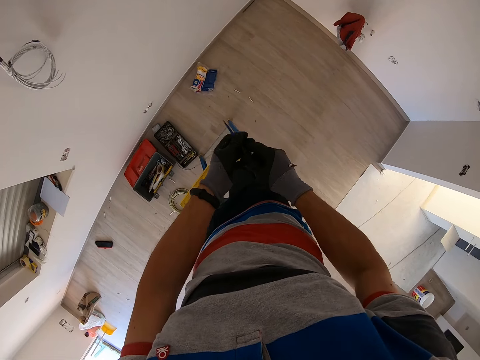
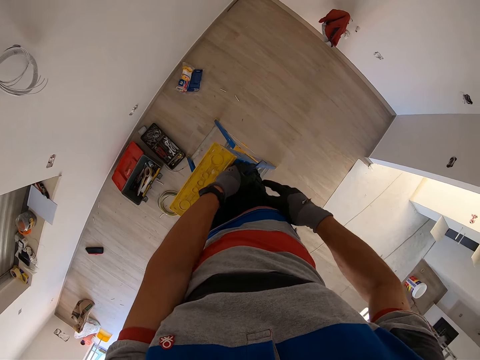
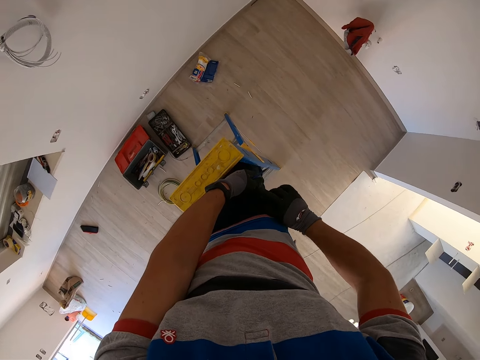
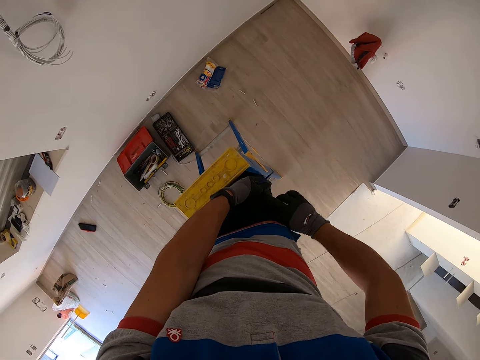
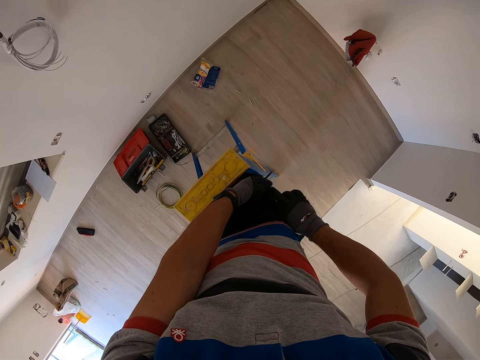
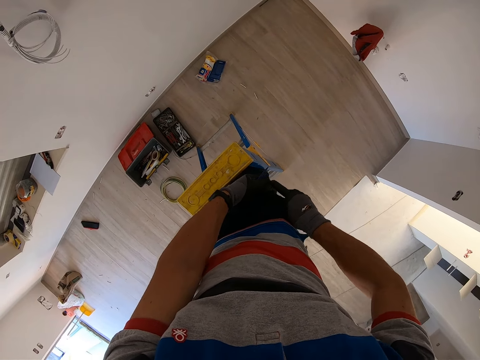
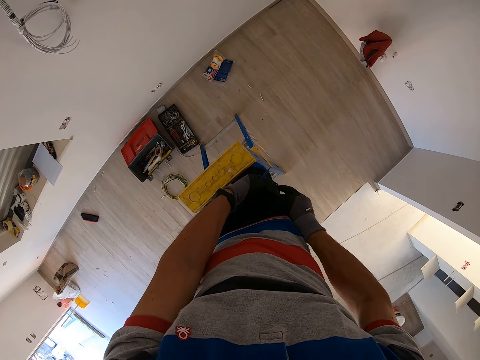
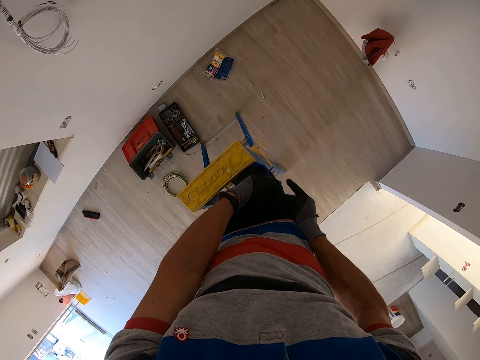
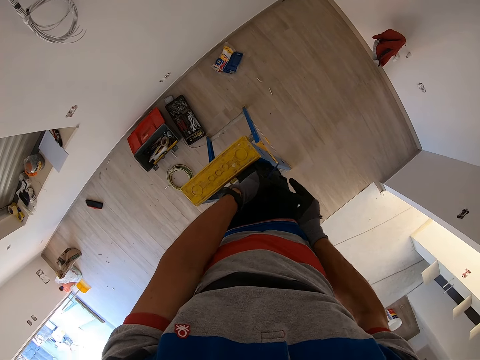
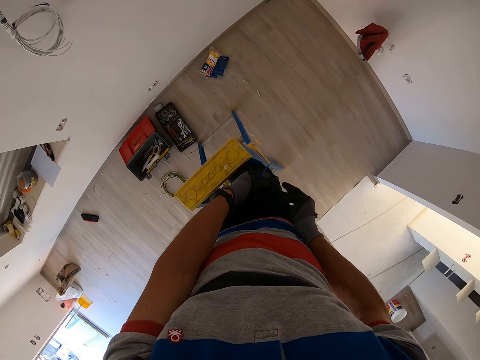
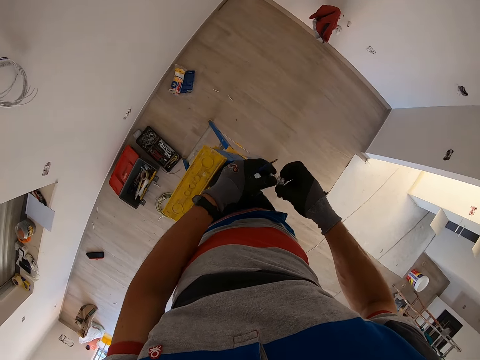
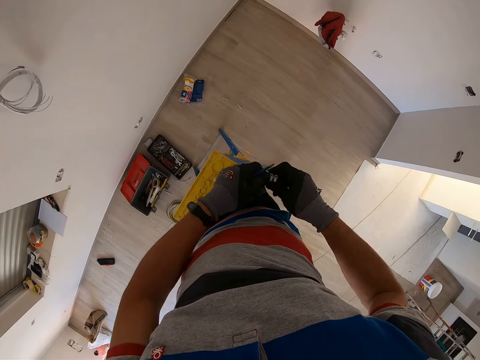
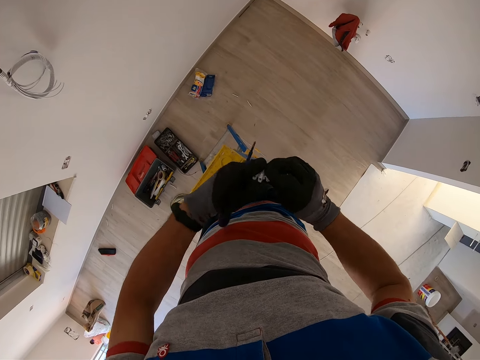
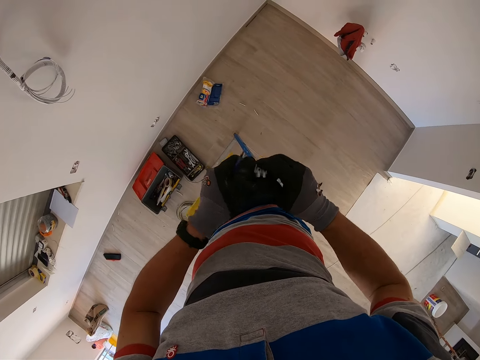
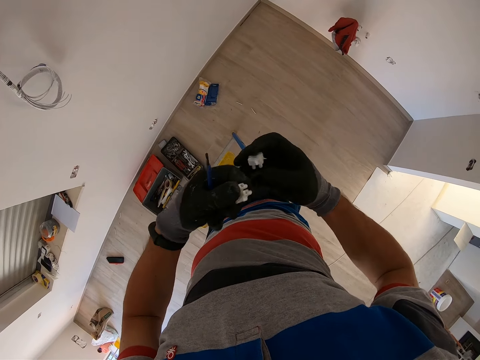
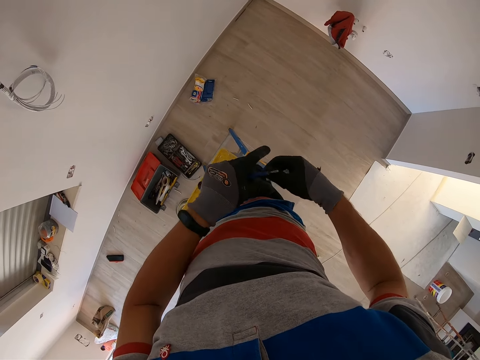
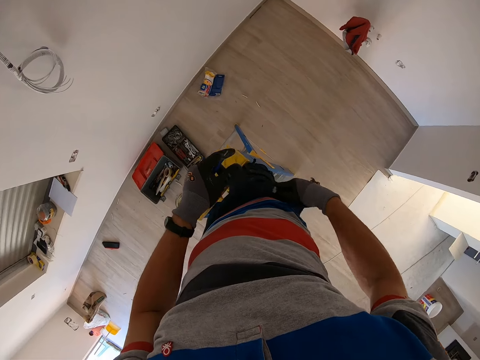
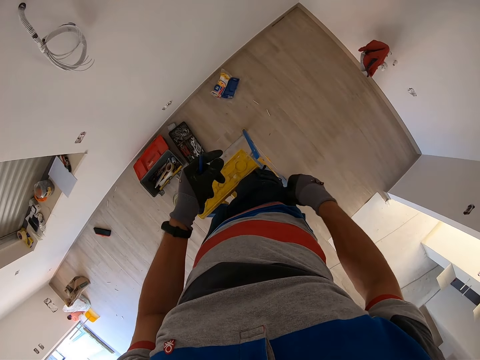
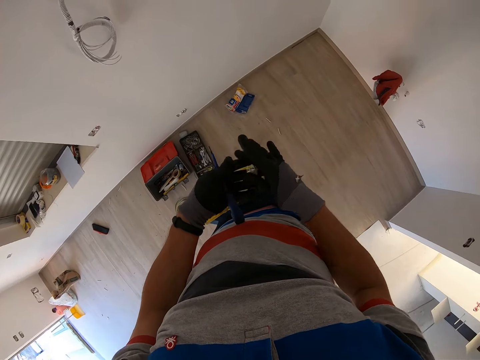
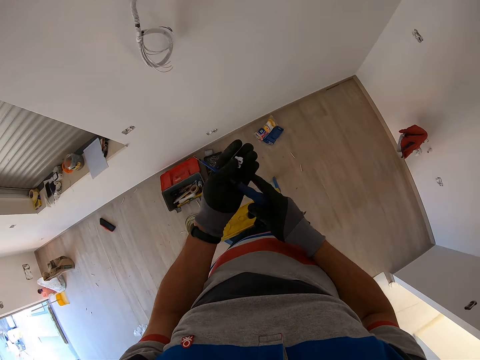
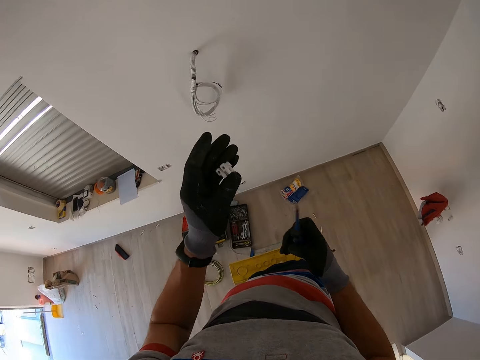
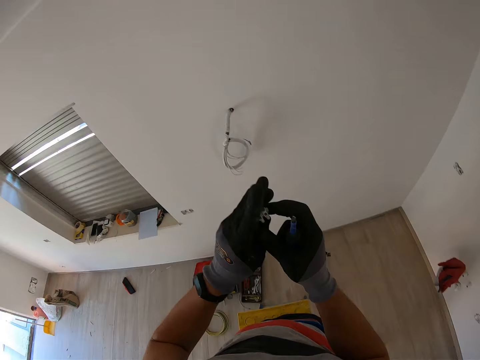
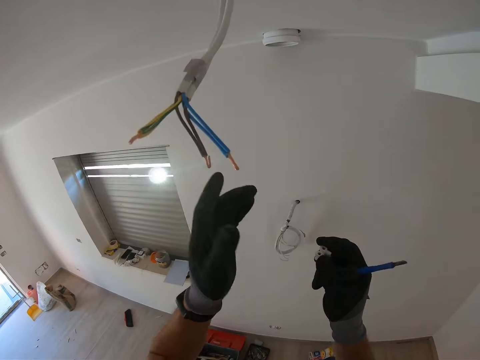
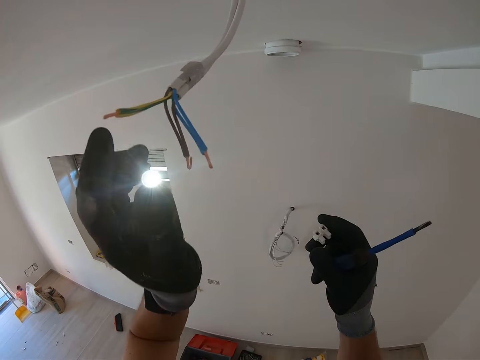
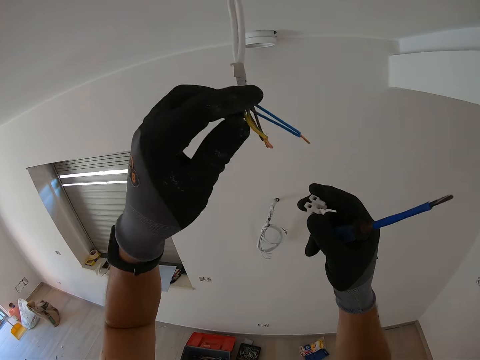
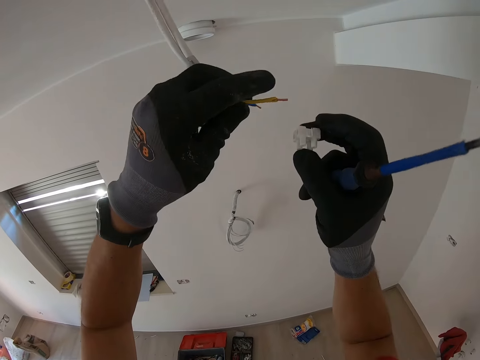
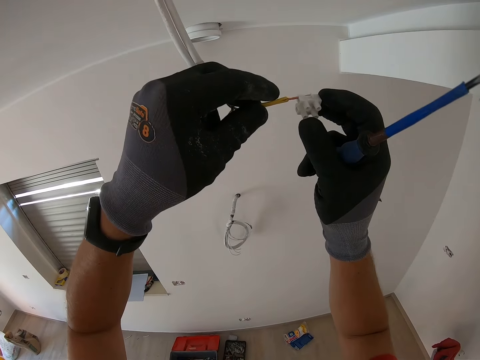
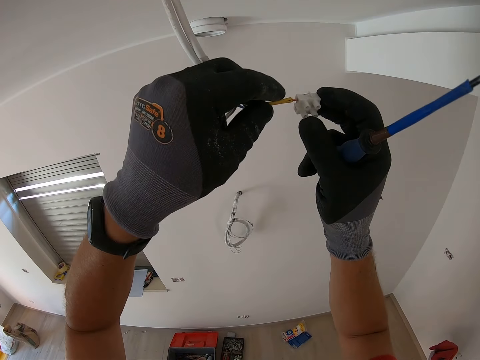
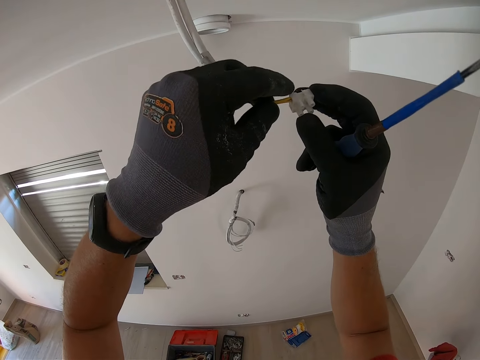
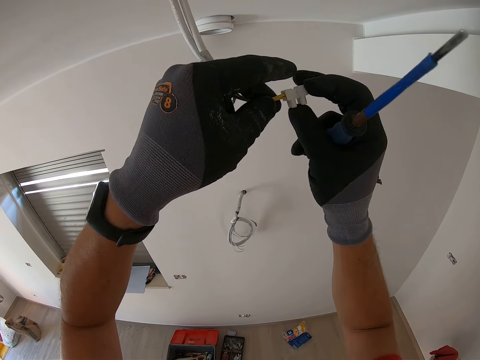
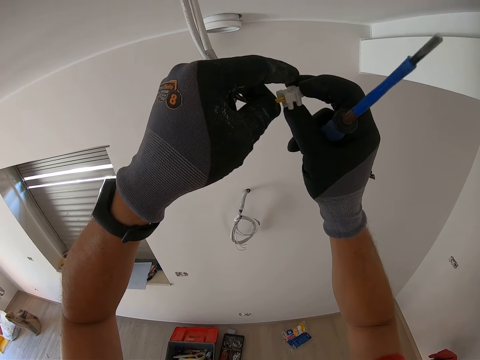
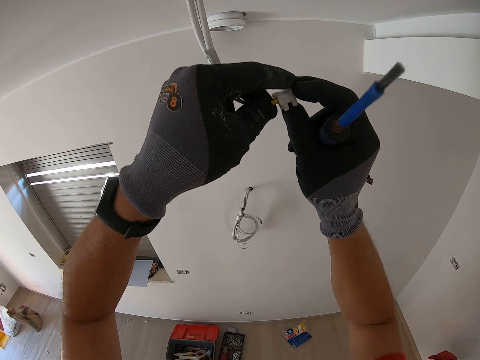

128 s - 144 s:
The camera wearer holds the screwdriver and takes out a cable connector or wire connector from the pocket. They cut the cable connector and hold the screwdriver. They return a piece of the cable connector inside the pocket. They hold the cable connector and the screwdriver. They hold the cable connector and the screwdriver again. They hold a wire, the cable connector and the screwdriver. They insert the wire inside the cable connector and hold the screwdriver. They fix the wire connector with the screwdriver.

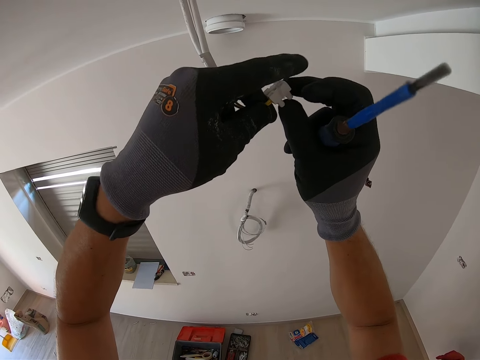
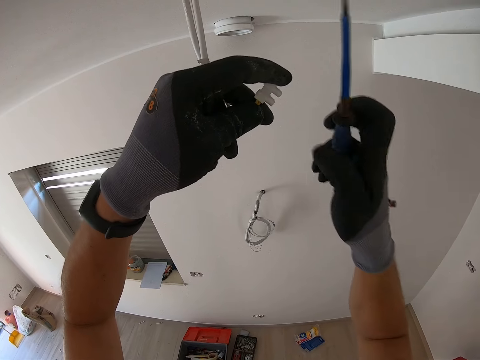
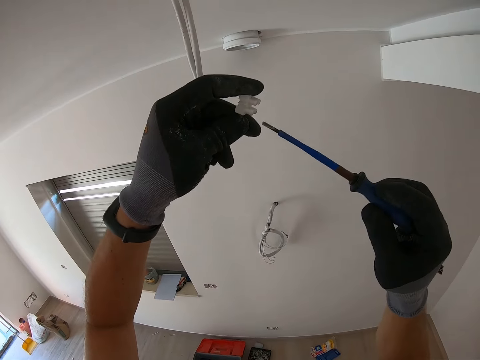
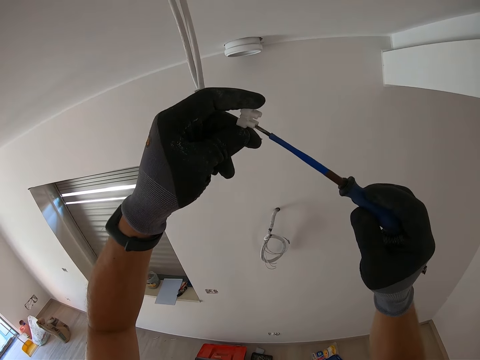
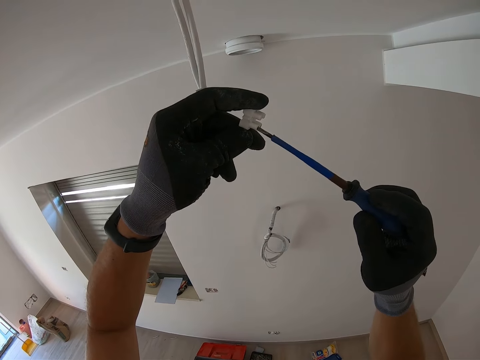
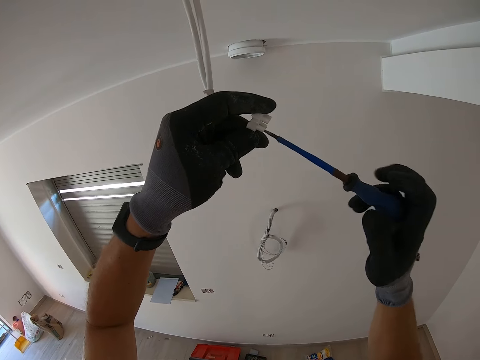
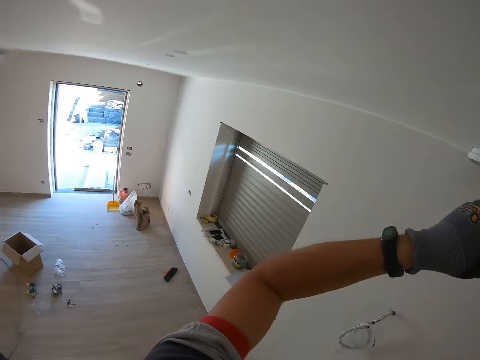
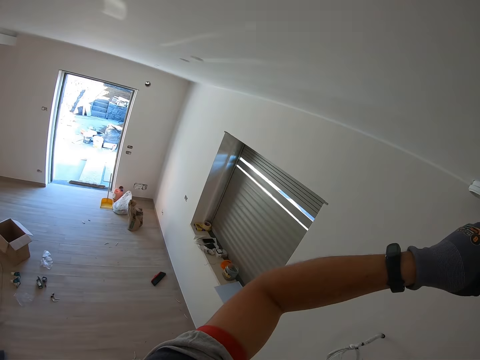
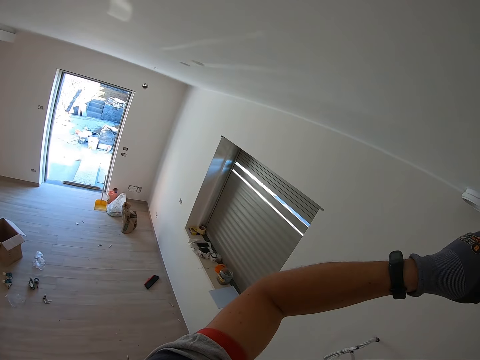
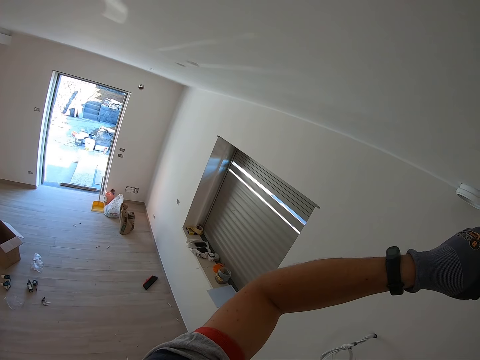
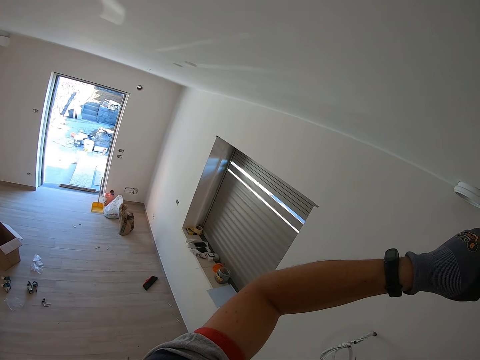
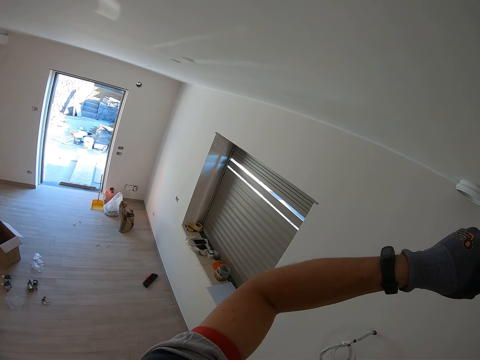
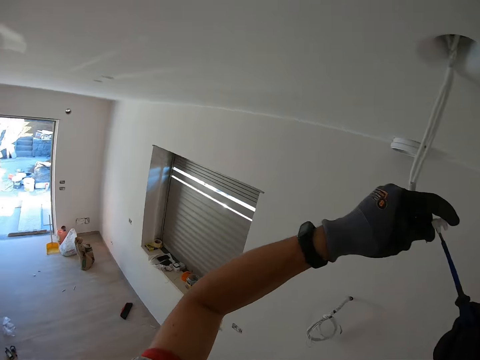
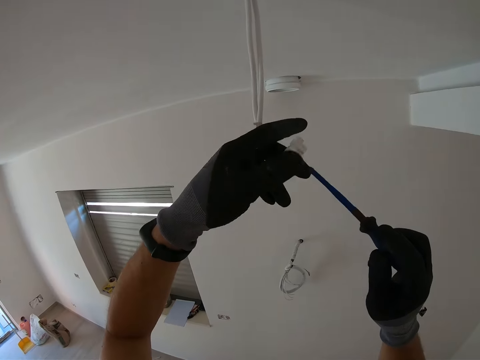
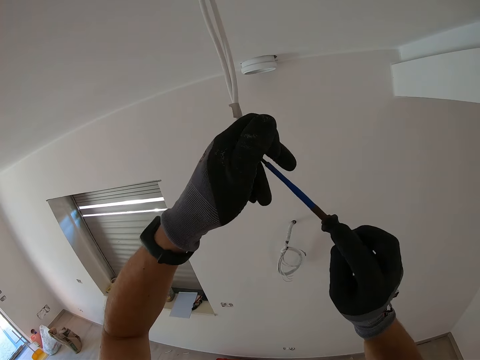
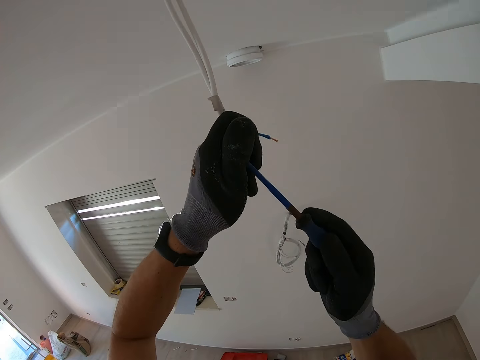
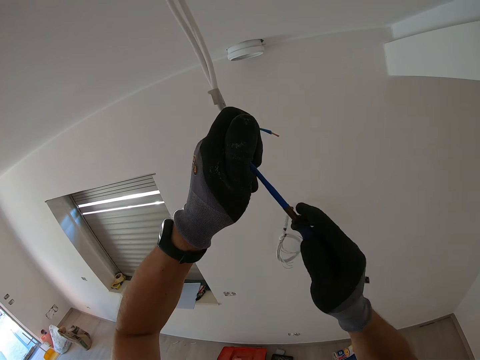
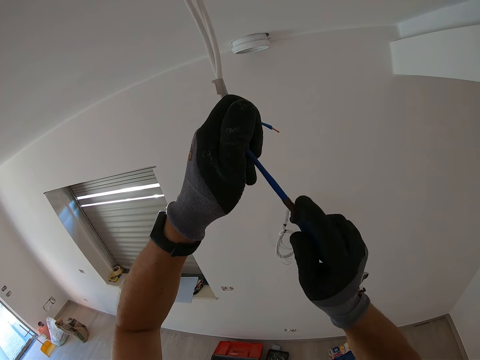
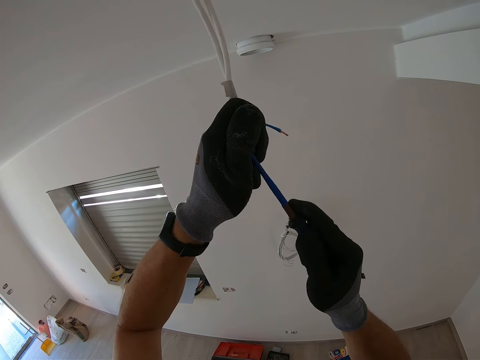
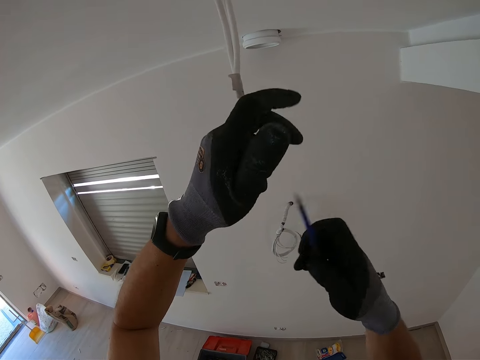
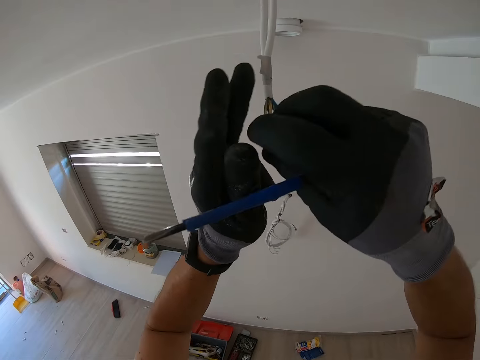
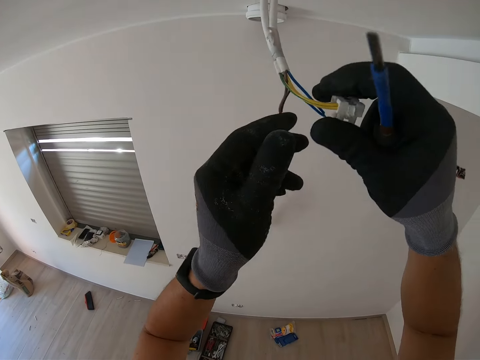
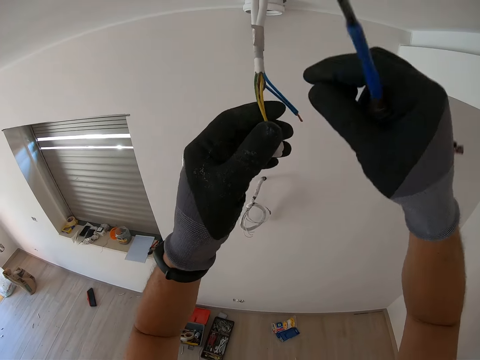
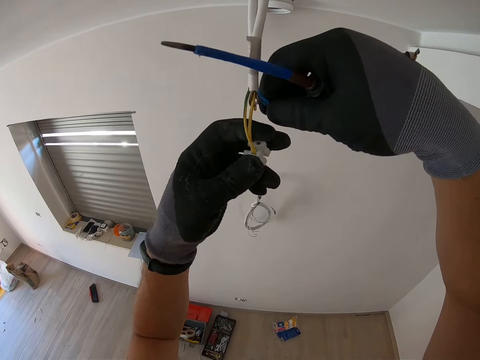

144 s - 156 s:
The camera wearer tightens the cable connector screw with the screwdriver. They look outside. They tighten the cable connector screw with the screwdriver. They hold the wire and the screwdriver.
